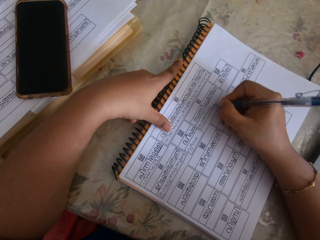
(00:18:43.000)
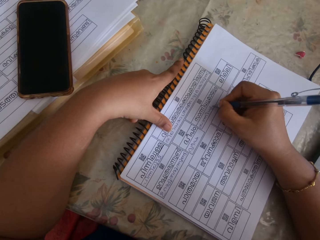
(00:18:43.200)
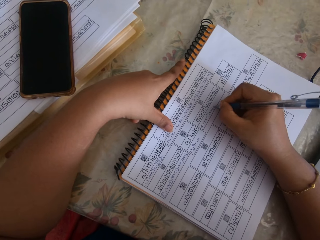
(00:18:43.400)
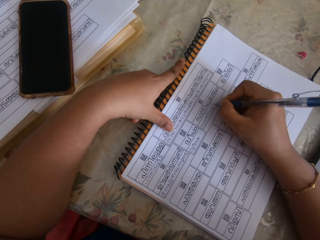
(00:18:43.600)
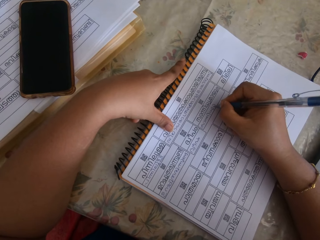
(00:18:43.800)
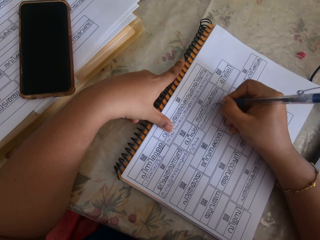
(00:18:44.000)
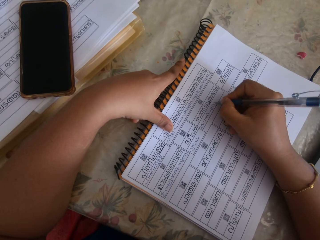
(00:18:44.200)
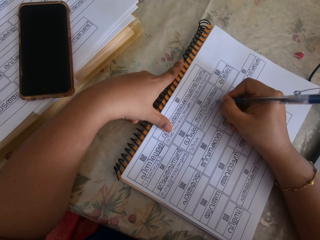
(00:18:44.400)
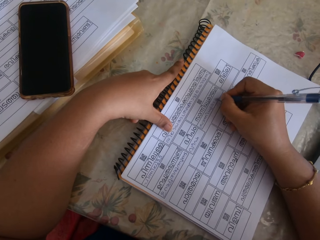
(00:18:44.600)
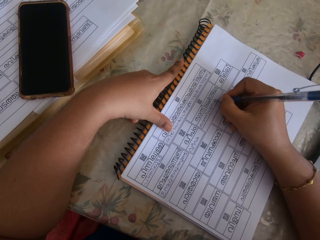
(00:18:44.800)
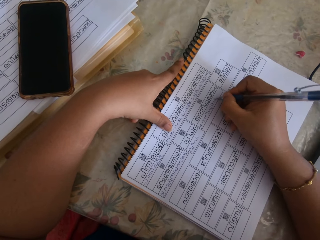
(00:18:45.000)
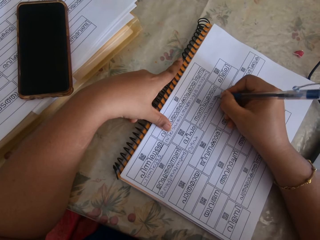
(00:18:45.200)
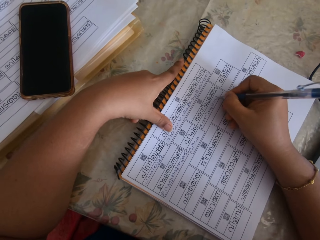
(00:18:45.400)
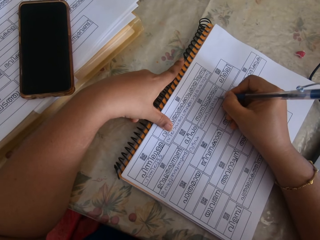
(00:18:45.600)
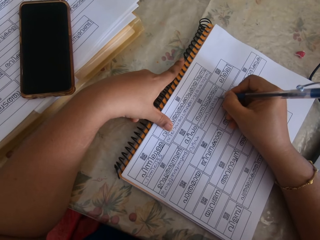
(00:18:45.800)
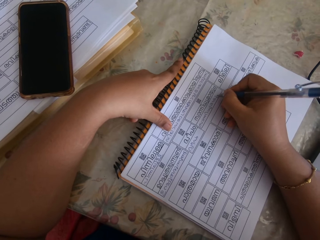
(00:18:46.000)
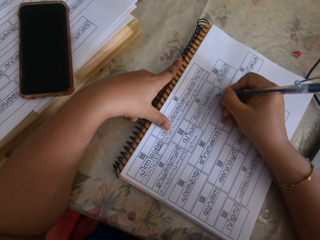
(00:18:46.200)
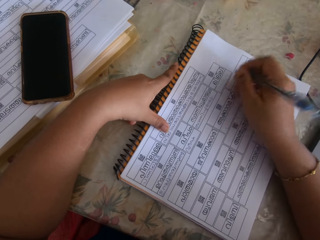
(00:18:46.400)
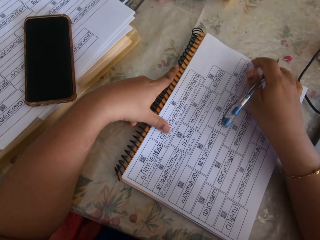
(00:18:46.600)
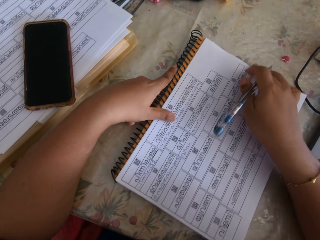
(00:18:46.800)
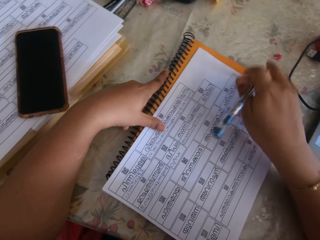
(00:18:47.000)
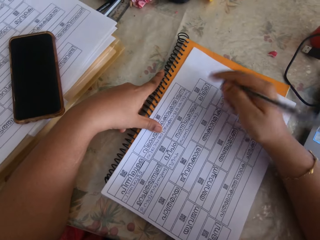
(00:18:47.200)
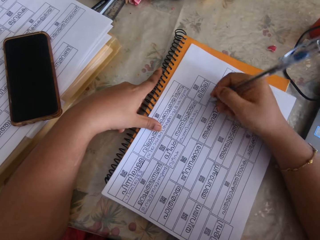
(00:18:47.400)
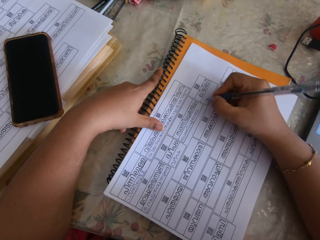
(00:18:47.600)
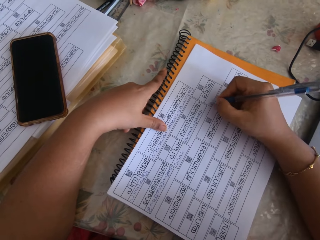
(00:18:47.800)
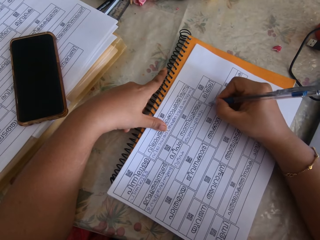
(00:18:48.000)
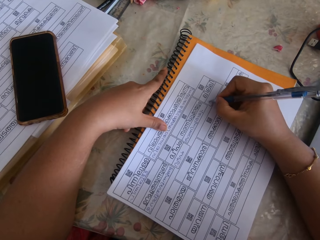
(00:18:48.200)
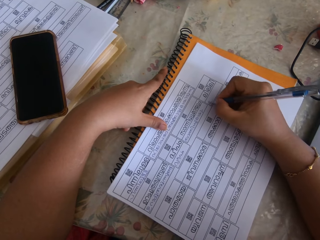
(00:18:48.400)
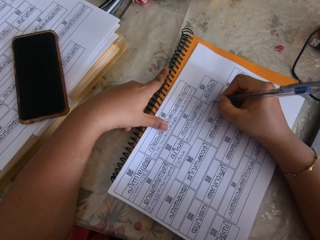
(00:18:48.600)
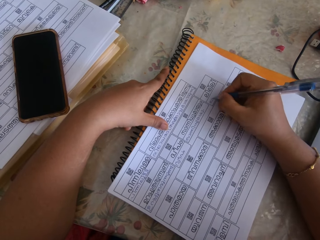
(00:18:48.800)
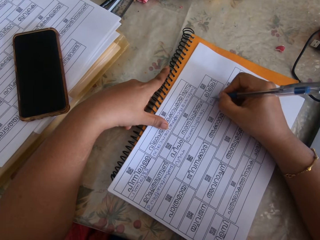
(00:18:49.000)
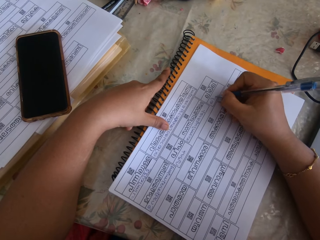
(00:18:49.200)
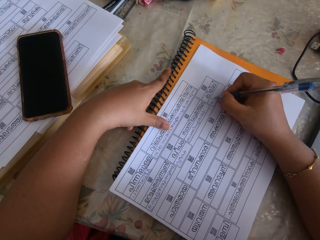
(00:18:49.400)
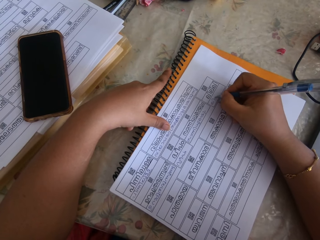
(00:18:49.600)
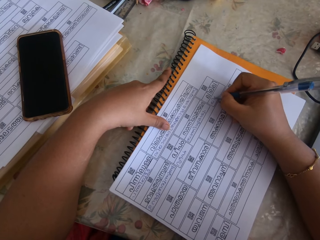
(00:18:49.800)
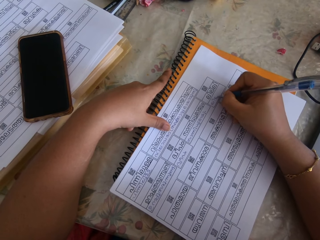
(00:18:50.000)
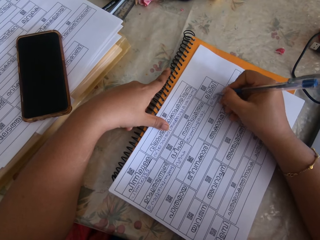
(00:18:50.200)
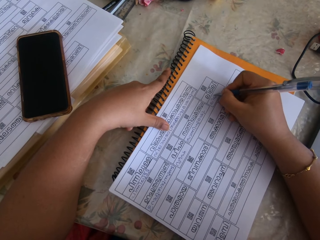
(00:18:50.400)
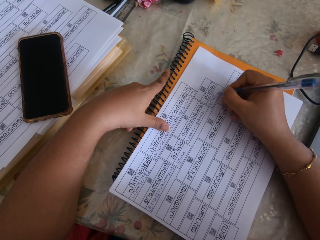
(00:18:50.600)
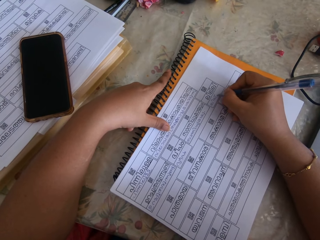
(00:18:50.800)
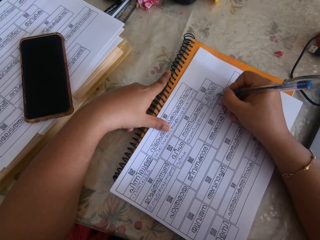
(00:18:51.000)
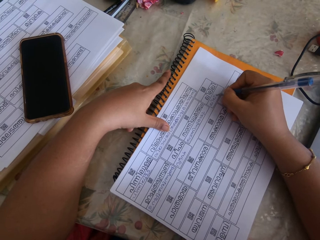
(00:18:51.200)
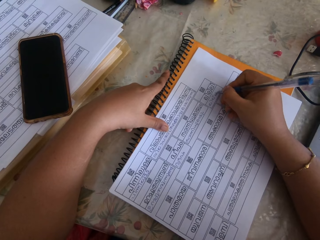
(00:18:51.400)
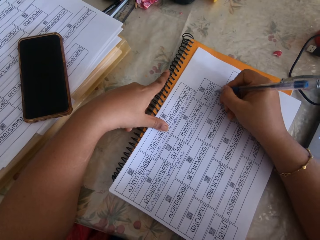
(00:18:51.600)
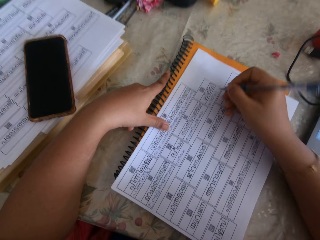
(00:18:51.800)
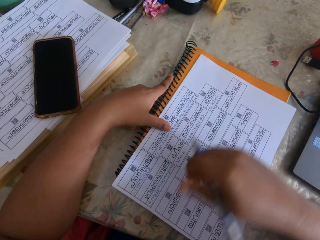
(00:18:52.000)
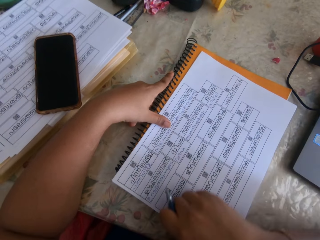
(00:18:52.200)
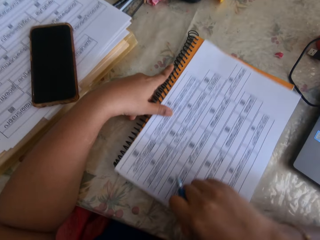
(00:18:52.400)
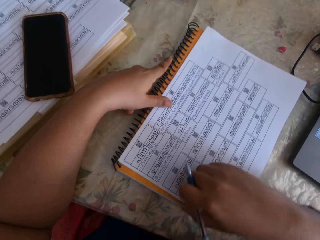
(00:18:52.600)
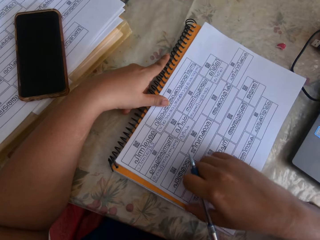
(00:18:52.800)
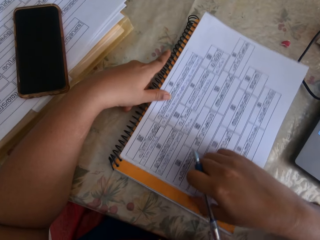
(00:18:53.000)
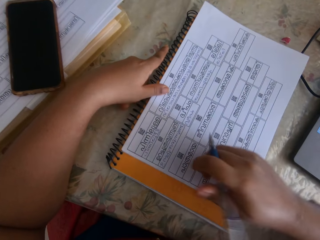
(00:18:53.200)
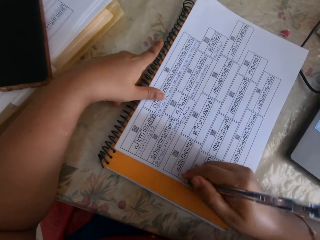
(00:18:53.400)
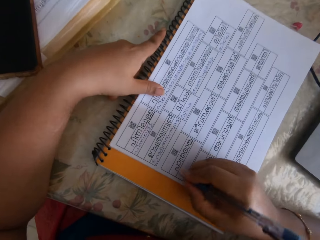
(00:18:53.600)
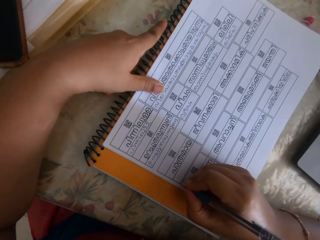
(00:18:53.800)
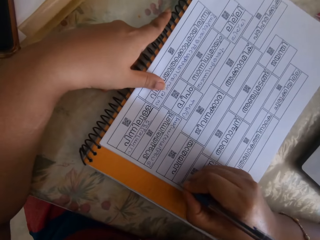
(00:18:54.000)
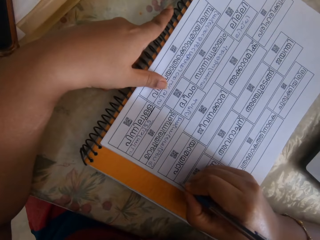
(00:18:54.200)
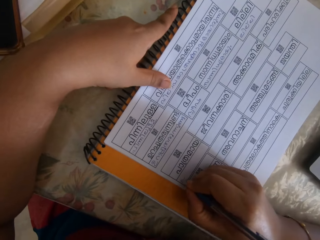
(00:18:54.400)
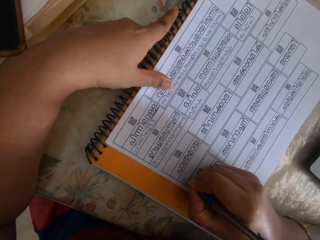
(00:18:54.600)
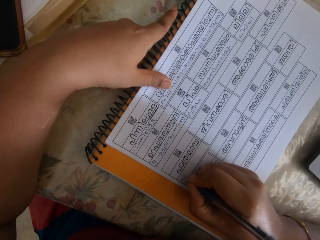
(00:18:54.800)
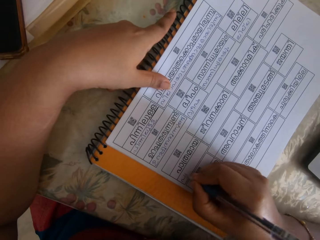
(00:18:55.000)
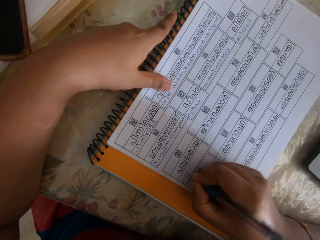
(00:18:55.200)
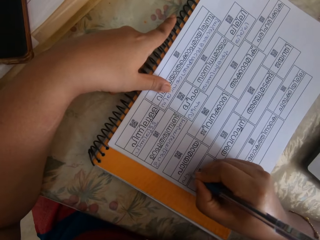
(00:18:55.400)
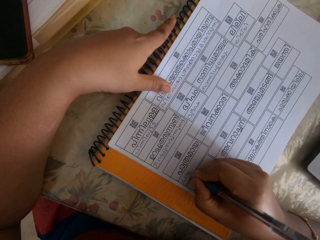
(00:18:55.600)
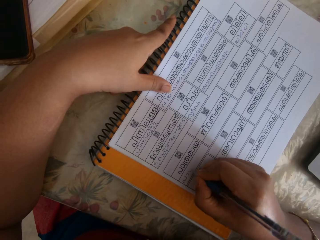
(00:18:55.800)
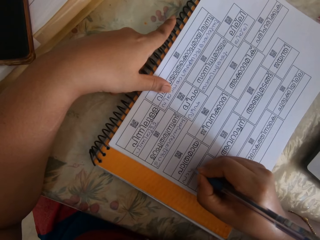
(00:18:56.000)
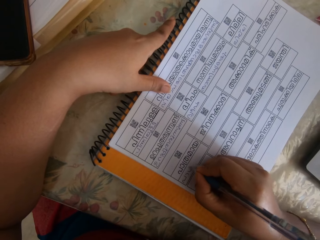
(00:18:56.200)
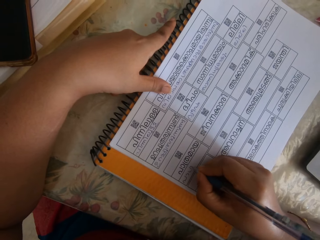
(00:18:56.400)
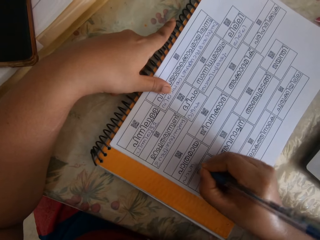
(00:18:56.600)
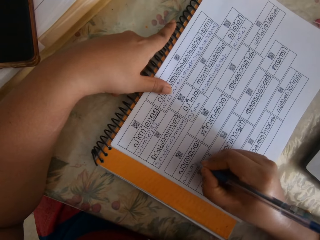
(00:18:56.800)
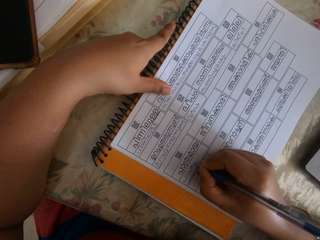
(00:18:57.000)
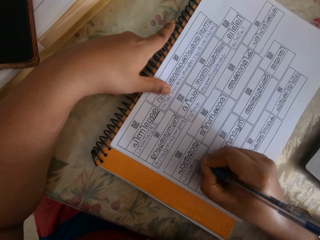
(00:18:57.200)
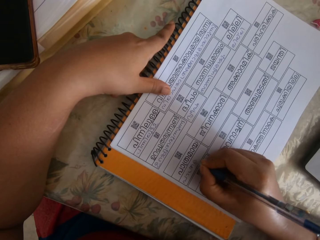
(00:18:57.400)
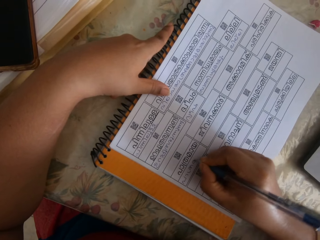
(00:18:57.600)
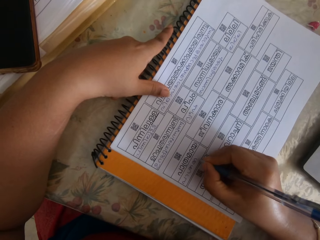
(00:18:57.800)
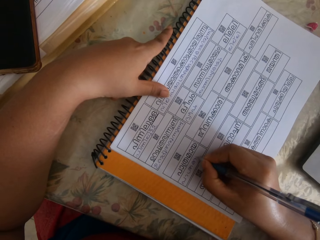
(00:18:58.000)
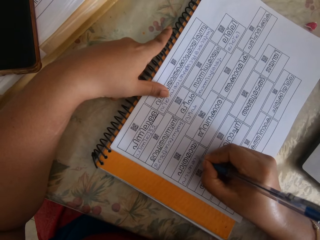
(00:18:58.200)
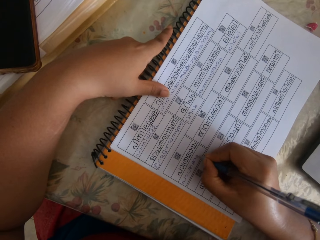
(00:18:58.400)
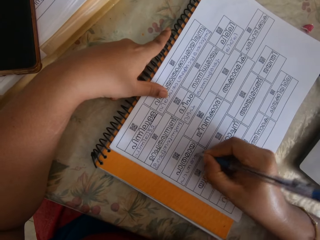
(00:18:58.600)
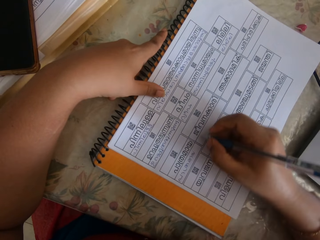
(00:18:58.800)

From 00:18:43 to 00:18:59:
The camera wearer adjusts the book on the table with his right hand. They write on the book with the pen in her right hand. They adjust the book on the table with his right hand. They write on the book with the pen in her right hand.

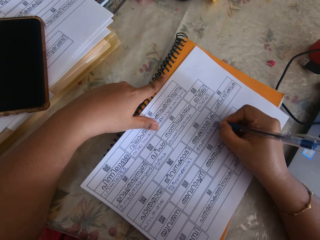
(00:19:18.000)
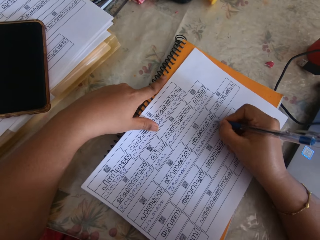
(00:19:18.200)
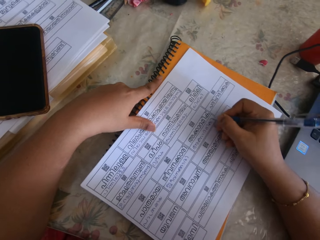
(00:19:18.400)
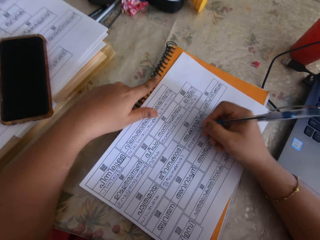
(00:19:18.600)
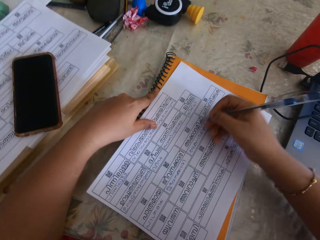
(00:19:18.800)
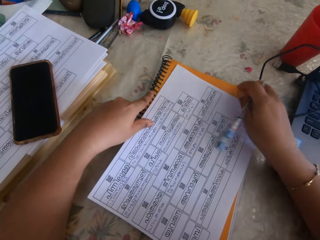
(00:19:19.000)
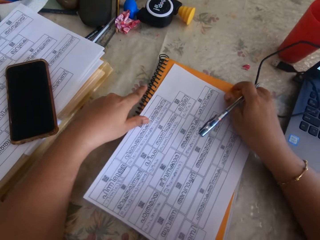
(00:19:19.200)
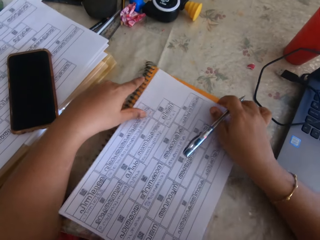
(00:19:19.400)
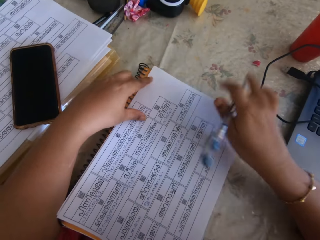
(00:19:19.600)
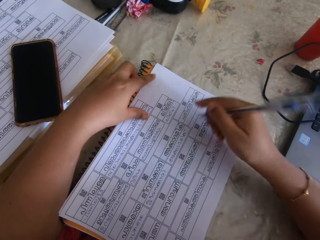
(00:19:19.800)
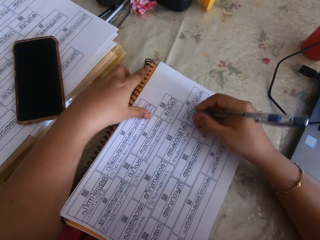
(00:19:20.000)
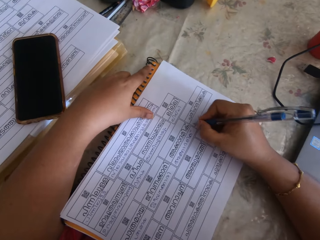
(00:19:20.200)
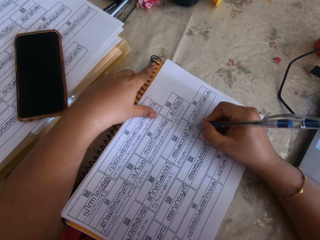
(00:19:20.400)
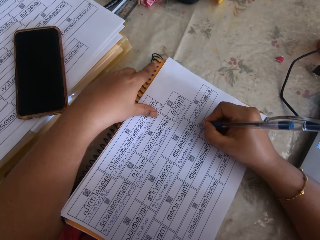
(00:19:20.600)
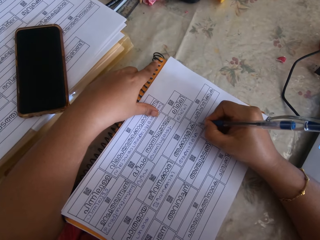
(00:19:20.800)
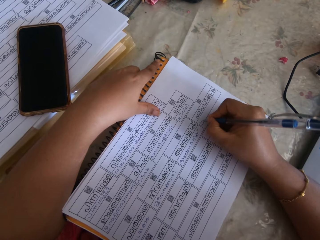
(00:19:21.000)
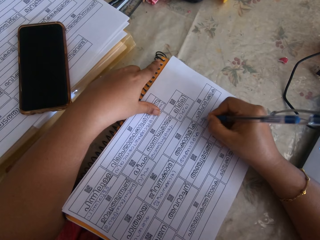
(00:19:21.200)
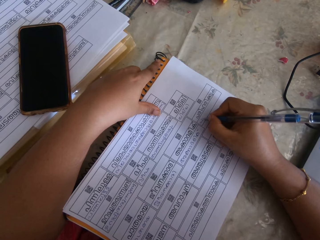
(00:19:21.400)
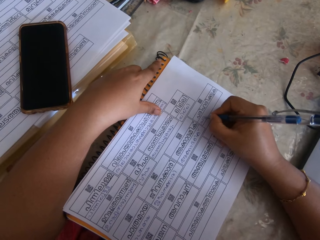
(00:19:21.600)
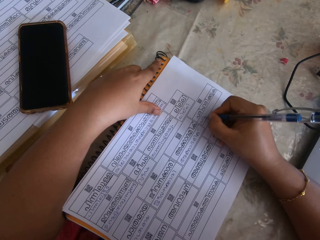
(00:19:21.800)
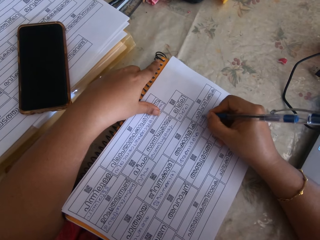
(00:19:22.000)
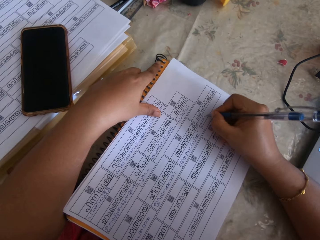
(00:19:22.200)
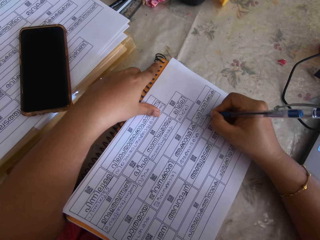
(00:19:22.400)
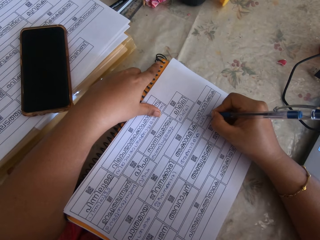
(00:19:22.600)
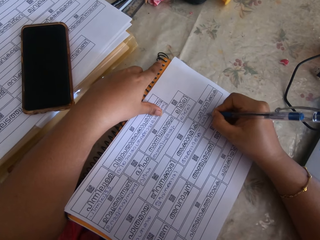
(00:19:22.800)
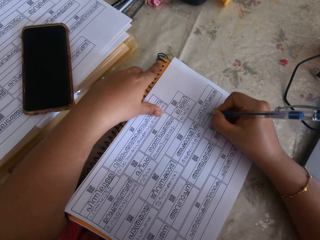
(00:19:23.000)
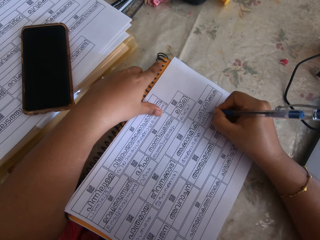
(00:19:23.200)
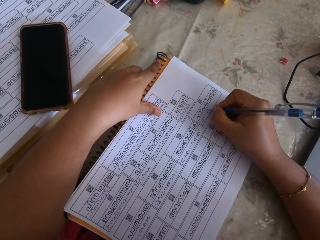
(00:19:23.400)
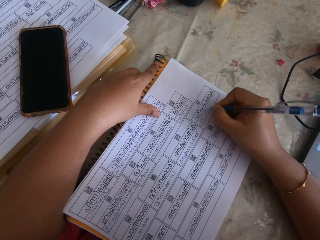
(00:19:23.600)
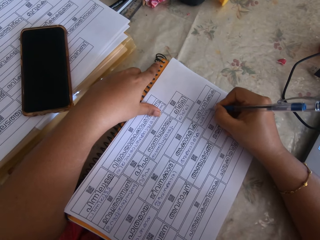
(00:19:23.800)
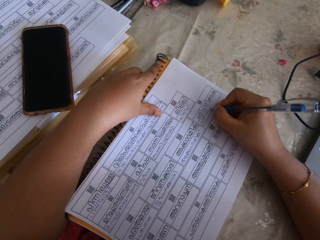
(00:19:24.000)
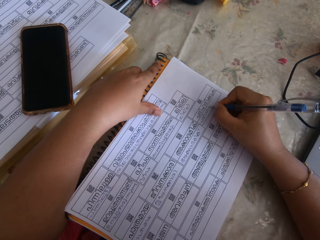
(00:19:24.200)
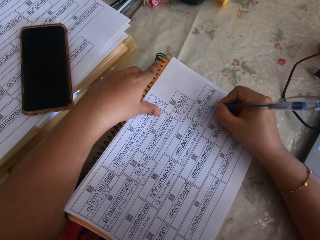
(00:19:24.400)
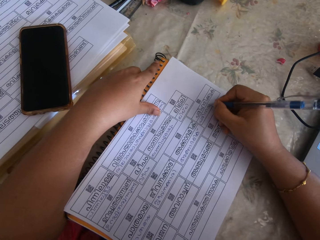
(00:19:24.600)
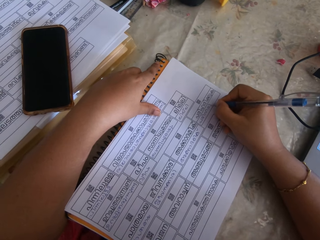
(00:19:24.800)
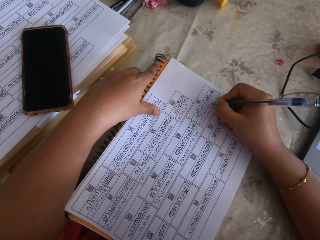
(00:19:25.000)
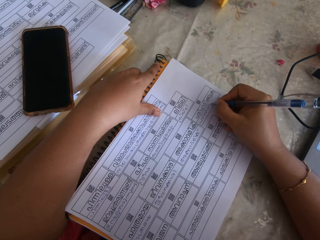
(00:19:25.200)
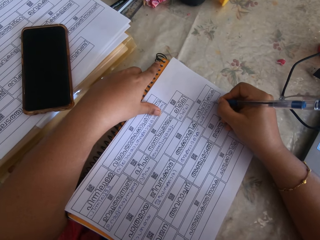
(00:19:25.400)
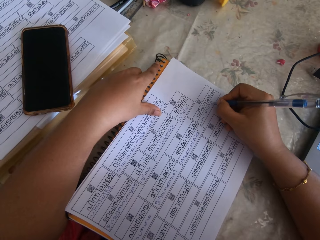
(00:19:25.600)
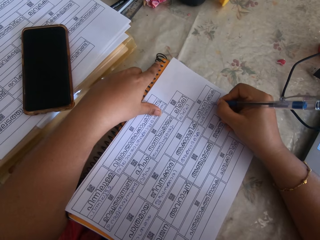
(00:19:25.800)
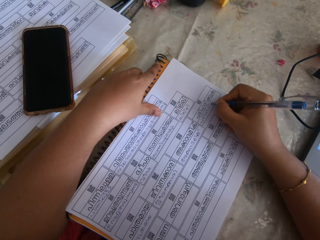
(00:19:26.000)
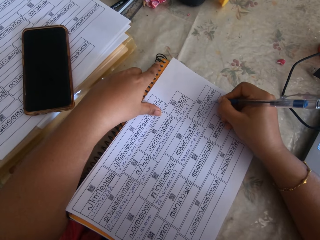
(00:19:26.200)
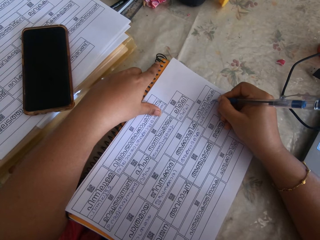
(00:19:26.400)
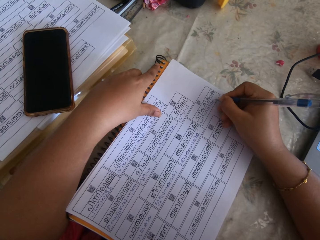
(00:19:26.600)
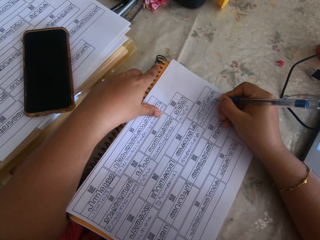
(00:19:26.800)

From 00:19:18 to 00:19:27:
The camera wearer adjusts the book on the table with his right hand. They write on the book with the pen in her right hand.
